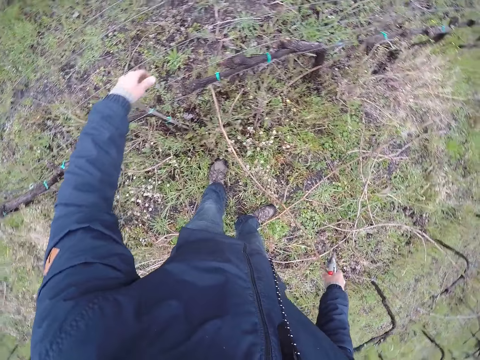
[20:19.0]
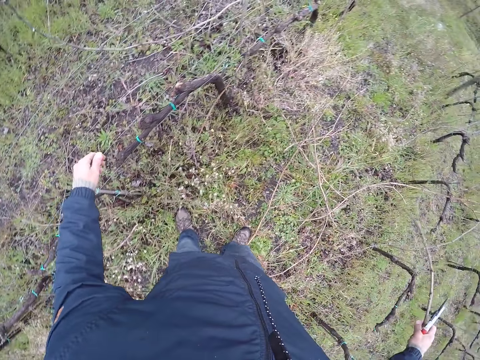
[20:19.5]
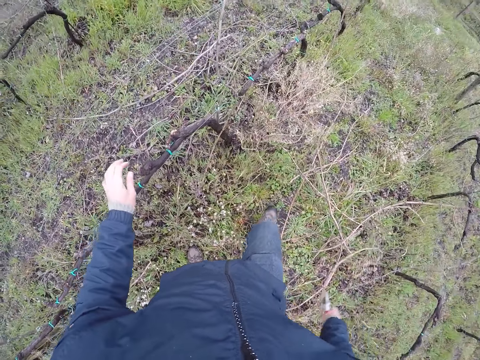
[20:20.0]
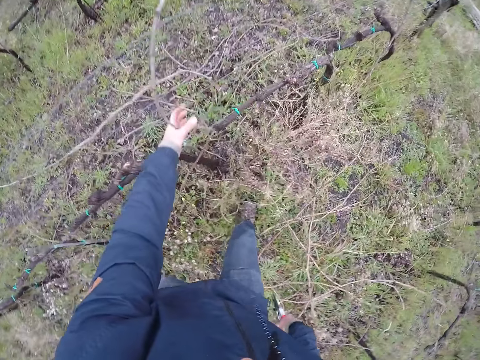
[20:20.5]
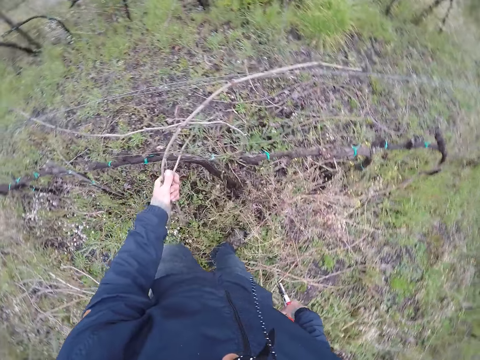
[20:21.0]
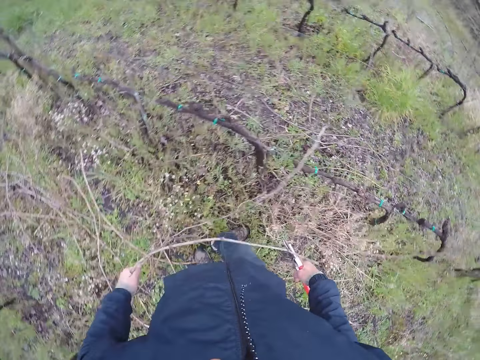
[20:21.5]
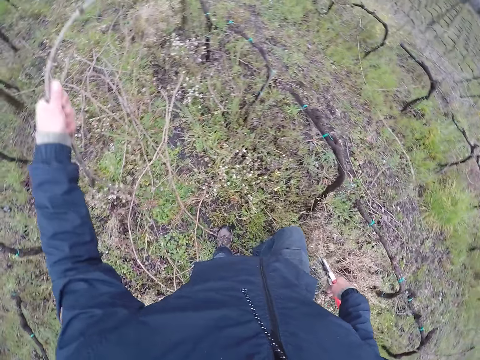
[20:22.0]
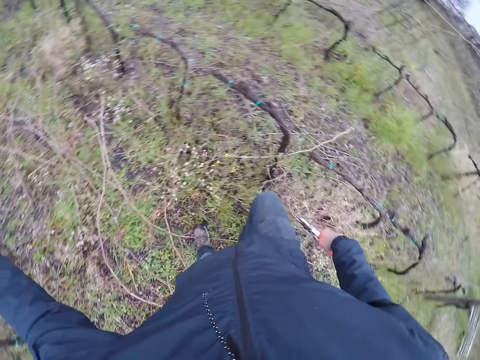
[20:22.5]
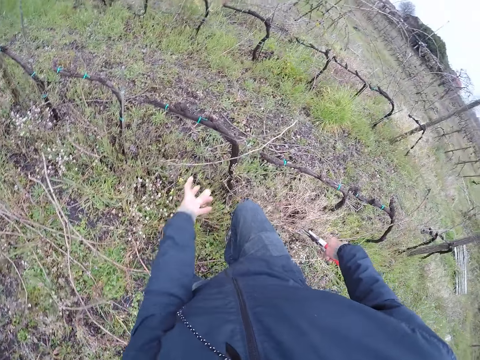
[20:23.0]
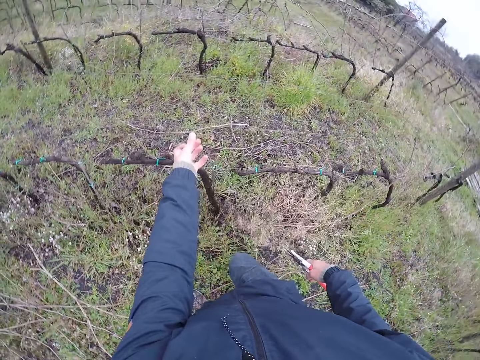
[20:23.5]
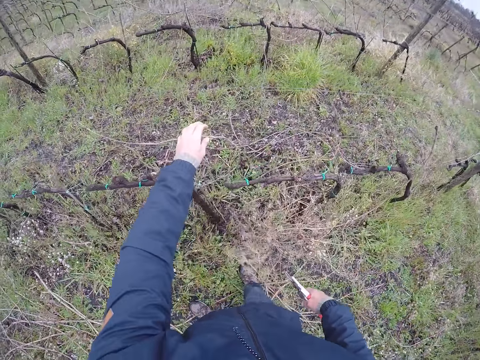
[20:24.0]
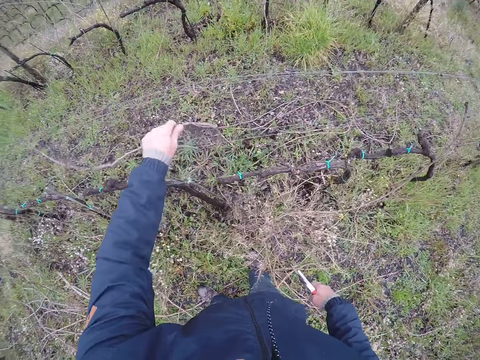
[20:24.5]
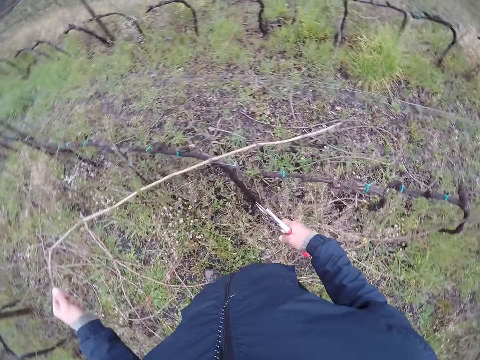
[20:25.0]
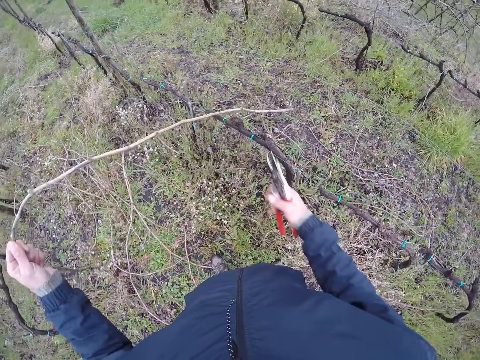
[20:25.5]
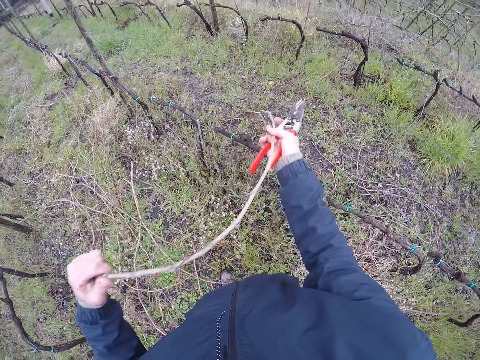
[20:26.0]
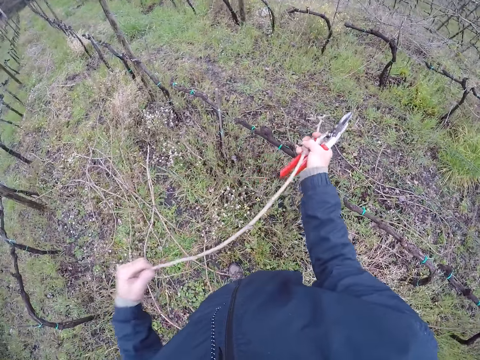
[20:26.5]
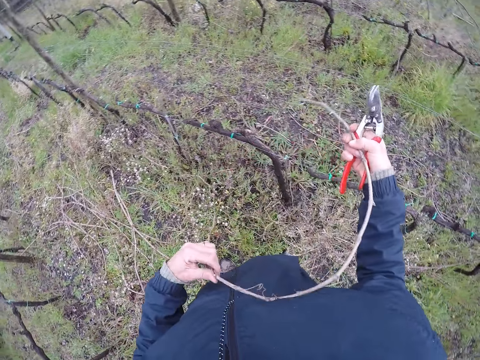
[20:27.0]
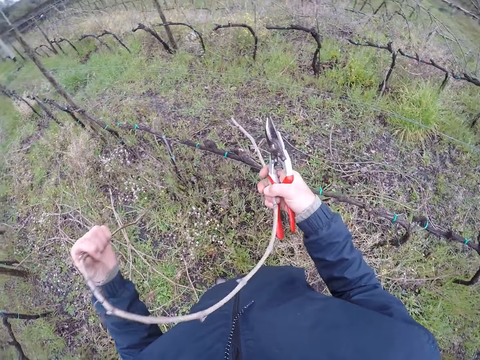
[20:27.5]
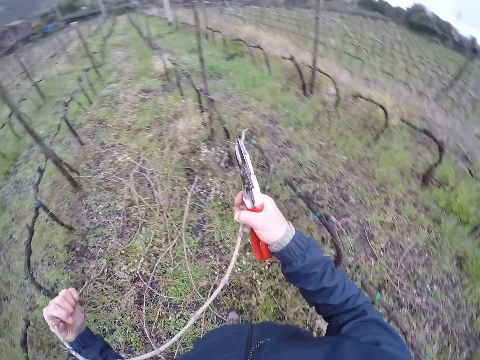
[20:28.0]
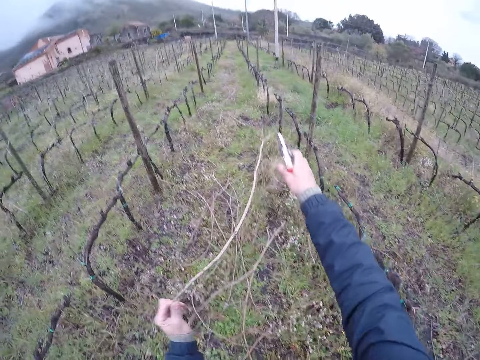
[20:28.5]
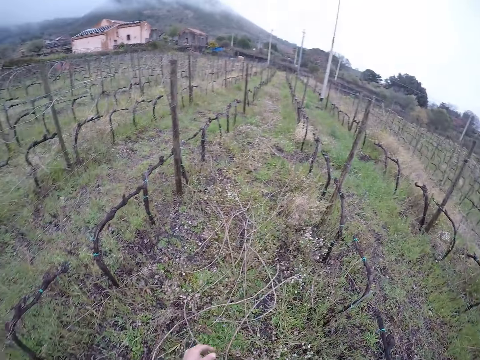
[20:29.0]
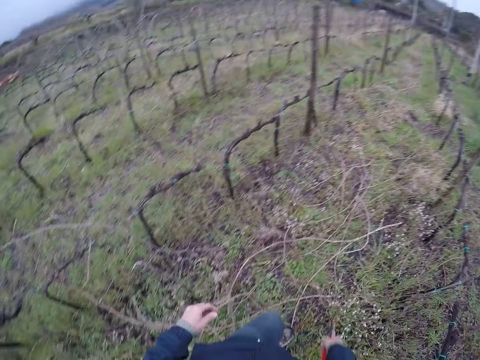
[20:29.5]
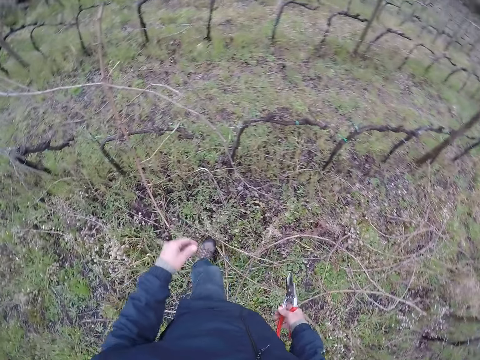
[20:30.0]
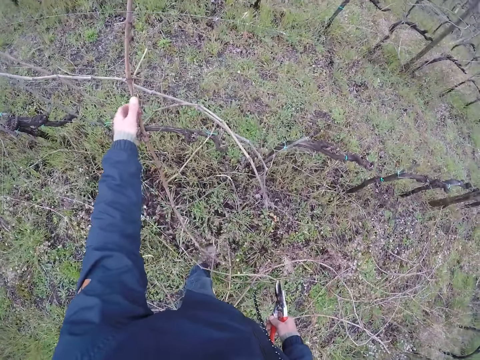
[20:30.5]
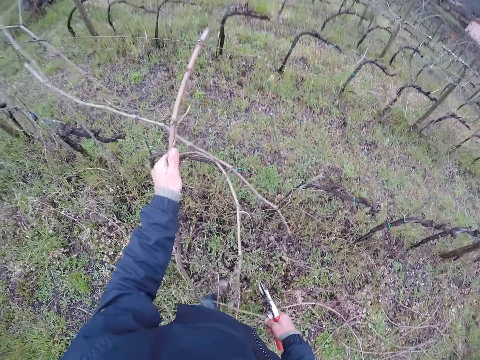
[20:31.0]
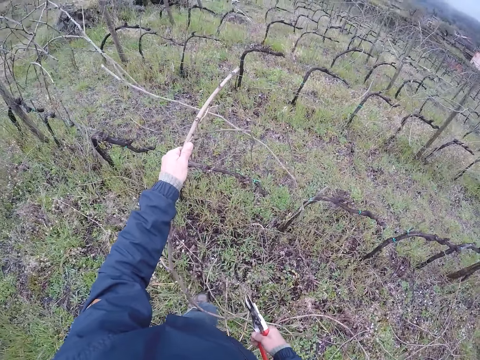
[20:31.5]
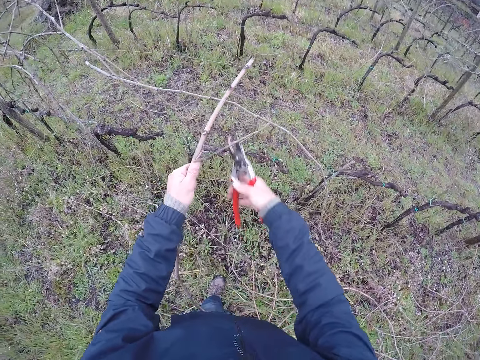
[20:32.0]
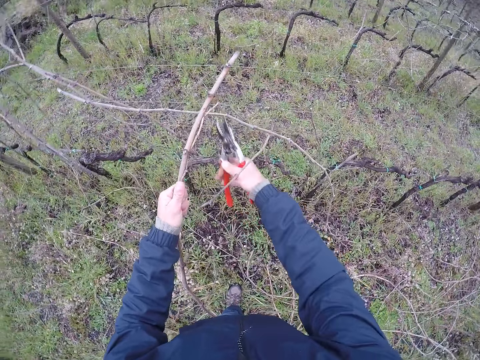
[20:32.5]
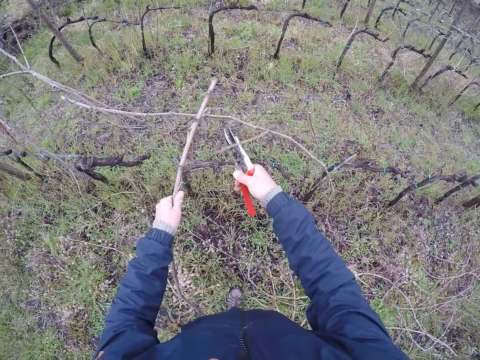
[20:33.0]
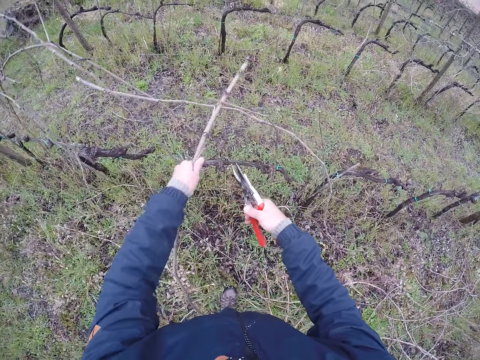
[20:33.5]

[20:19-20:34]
The camera wearer pulls down a branch with both hands. He removes his left hand from the twig. He drops the twig on the ground using his right hand. He pulls a branch with his left hand. He throws the branch to the ground with his left hand. He pulls a branch with his left hand. He pulls a branch with both hands. He holds the twig using both hands. He throws down the branch with both hands. He makes a step. He pulls a branch with his left hand. He cuts a twig with a pruning shear.

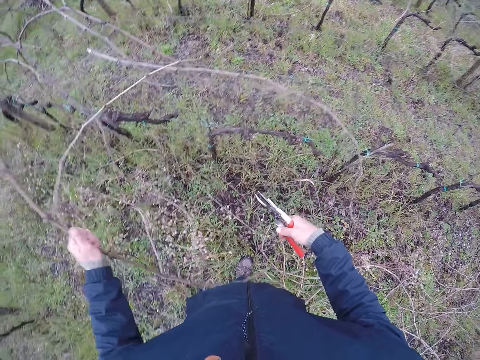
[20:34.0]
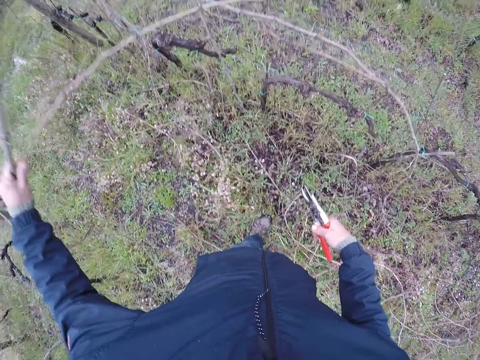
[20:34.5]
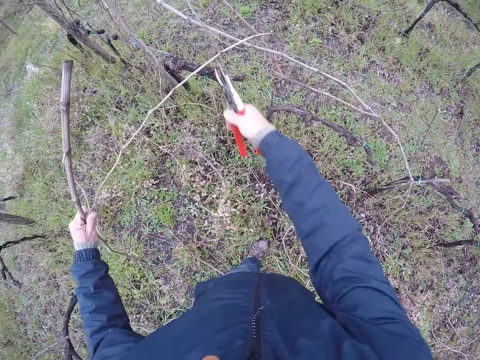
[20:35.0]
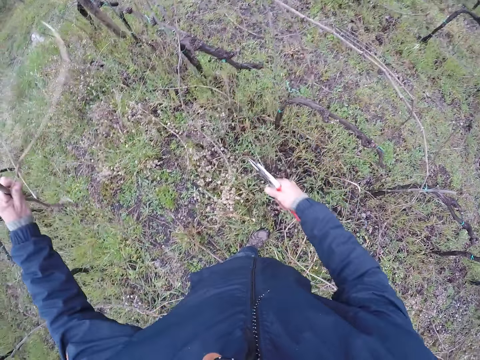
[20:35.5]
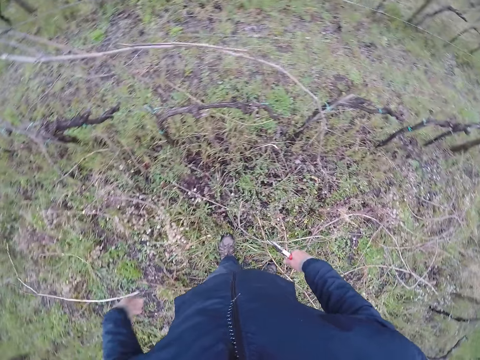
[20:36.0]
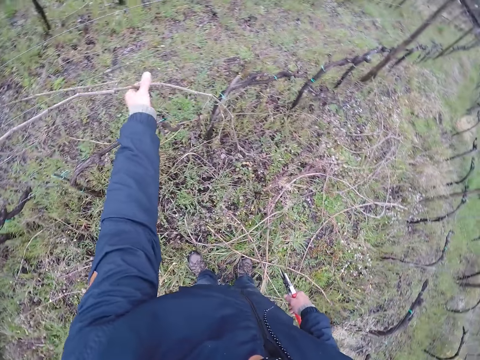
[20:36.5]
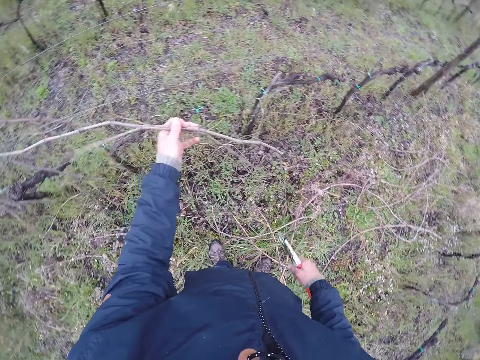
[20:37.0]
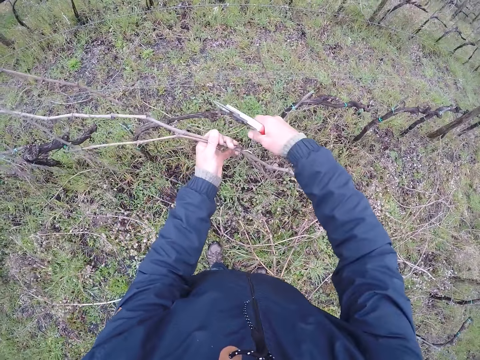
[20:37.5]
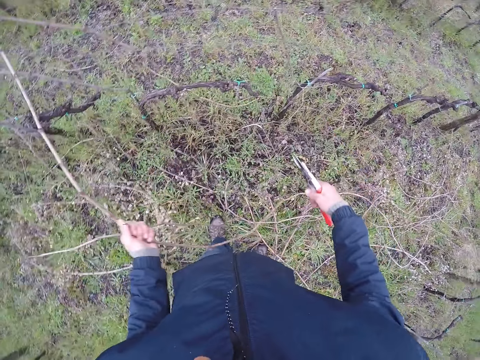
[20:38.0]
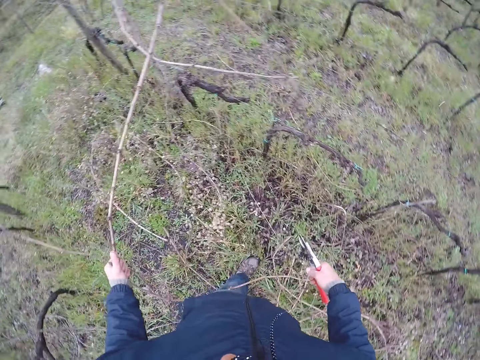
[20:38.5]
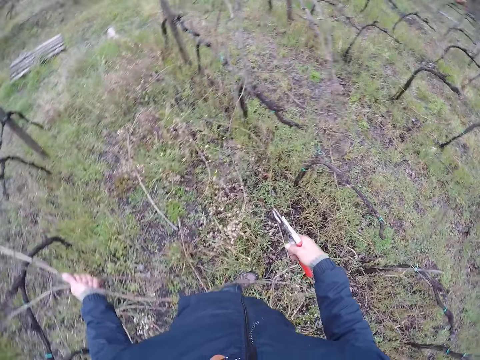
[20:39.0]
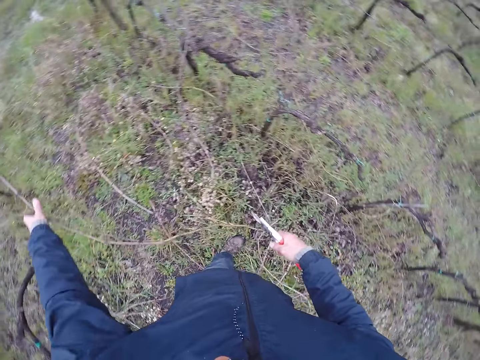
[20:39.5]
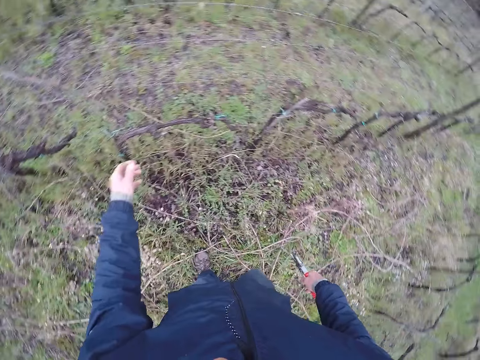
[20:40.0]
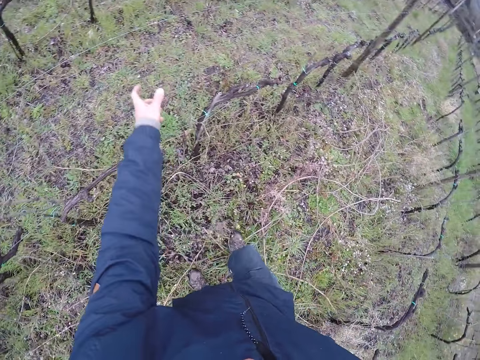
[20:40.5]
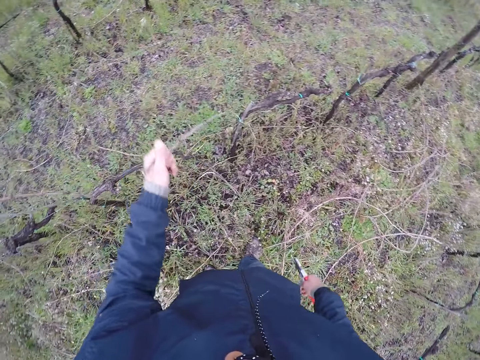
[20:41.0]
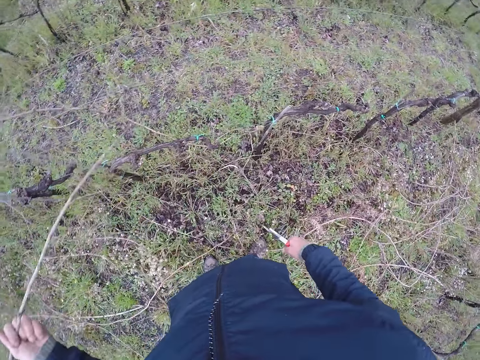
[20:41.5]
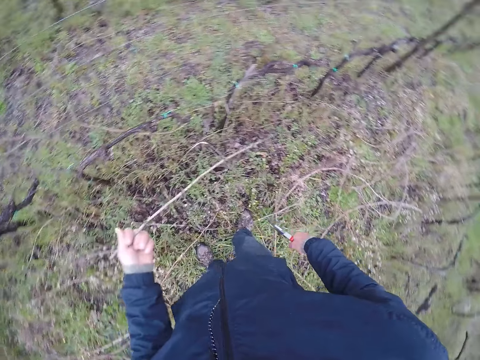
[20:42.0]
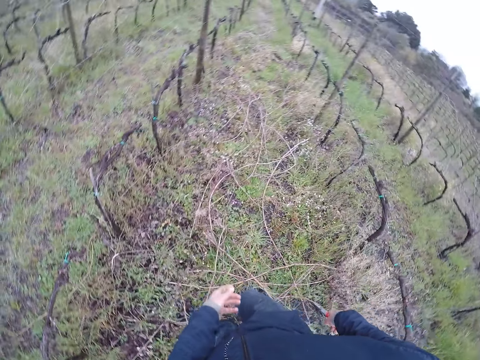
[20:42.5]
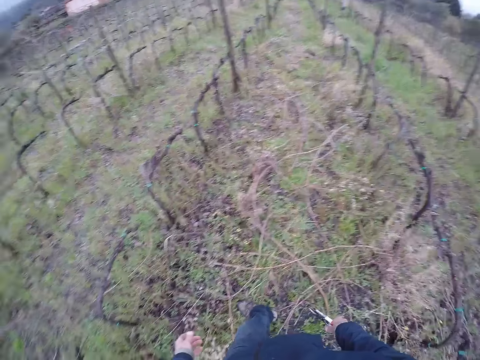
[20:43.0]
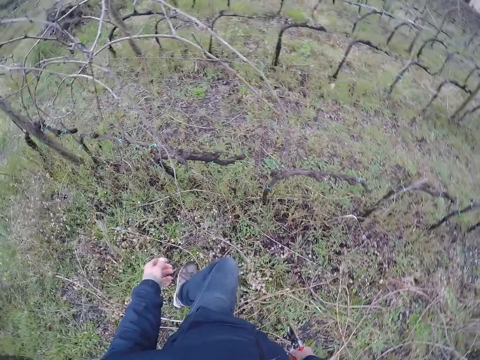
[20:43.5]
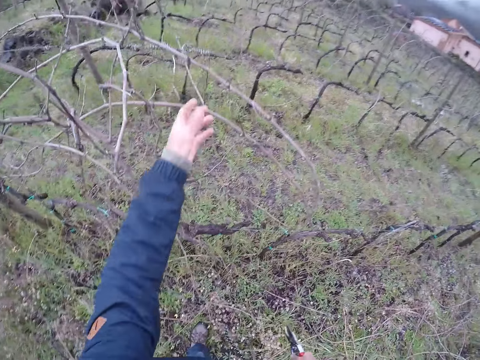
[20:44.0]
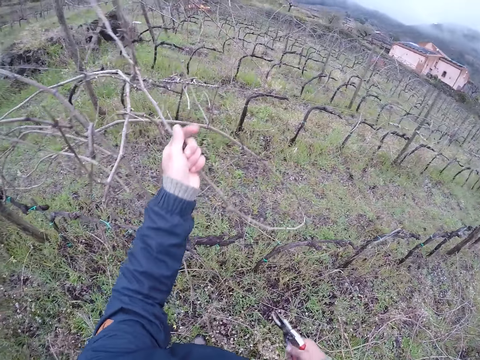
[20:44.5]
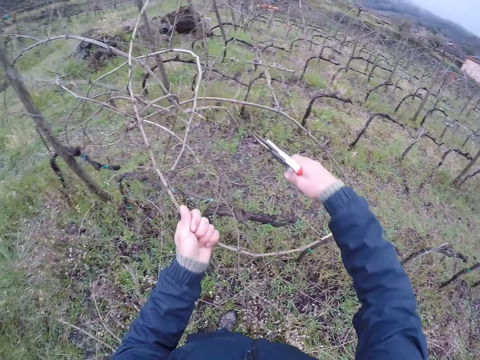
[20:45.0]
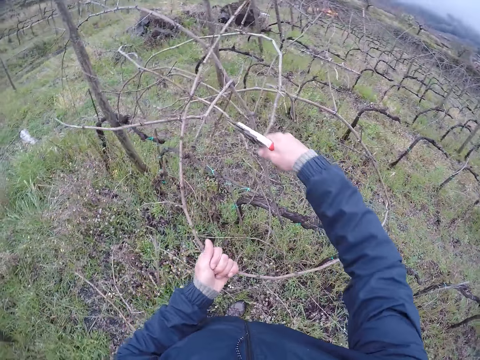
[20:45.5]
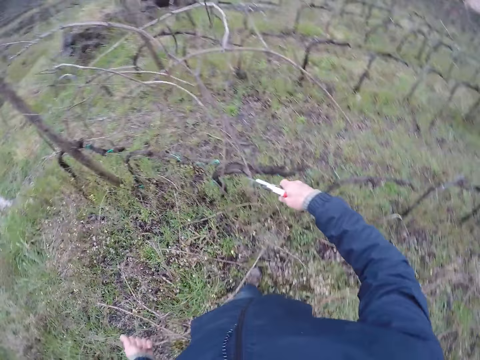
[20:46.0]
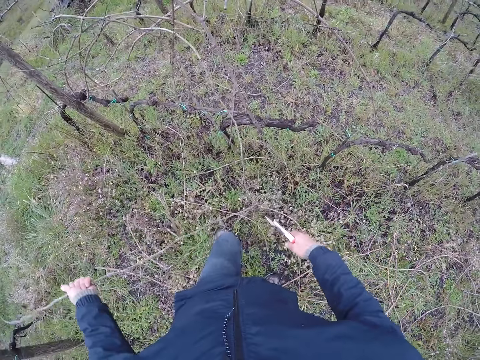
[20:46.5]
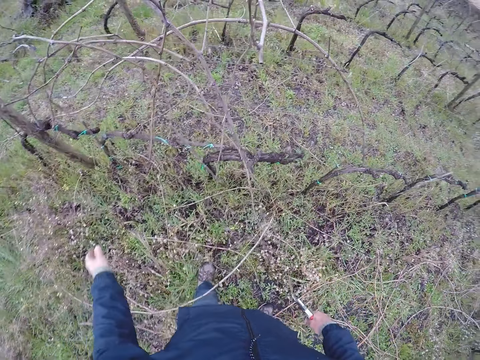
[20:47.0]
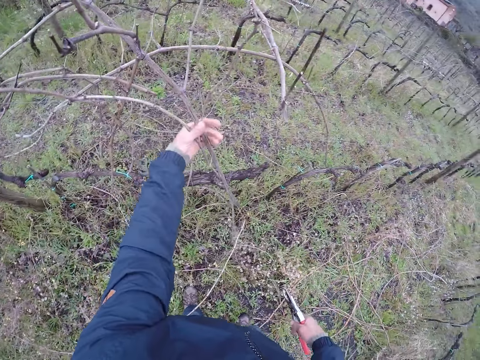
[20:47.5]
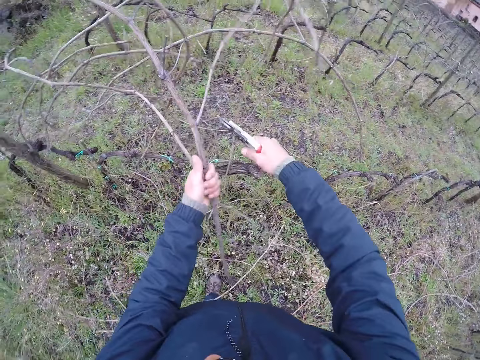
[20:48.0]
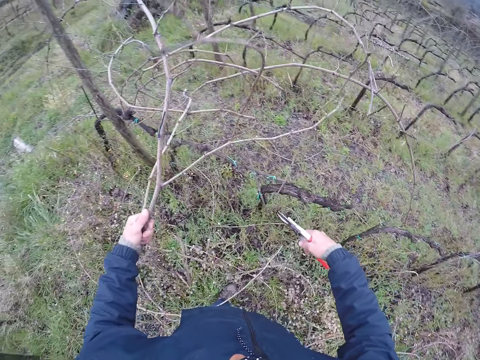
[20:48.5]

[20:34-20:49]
The camera wearer pulls a twig using his left hand. He drops the branch on the ground with his right hand. He cuts a twig with the pruning shear. He pulls a branch with his left hand. He cuts a twig using the pruning shear. He pulls a twig using his left hand. He throws the branch on the ground with his left hand. He pulls a branch on the ground with his left hand. He drops the branch in his left hand on the ground. He makes a step. He pulls a branch with his left hand. He cuts a twig using the pruning shear. He drops a branch on his left hand on the ground. He pulls some branches with his left hand. He cuts a twig using the pruning shear.
